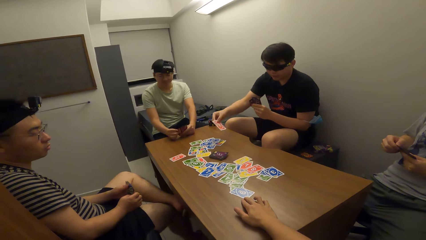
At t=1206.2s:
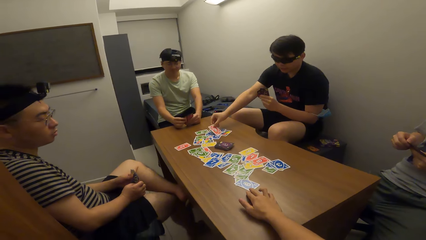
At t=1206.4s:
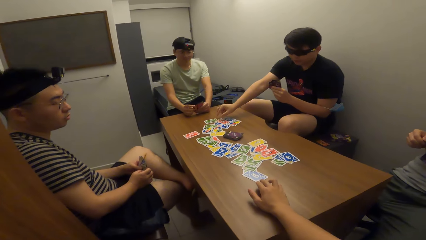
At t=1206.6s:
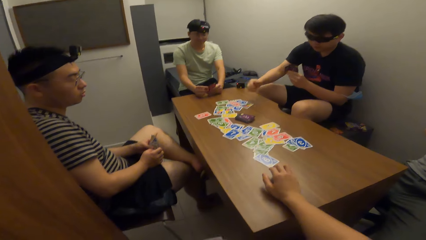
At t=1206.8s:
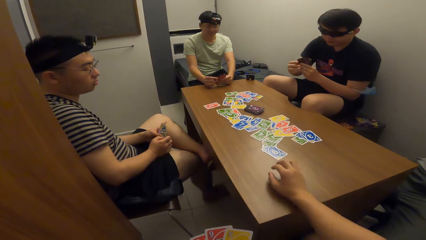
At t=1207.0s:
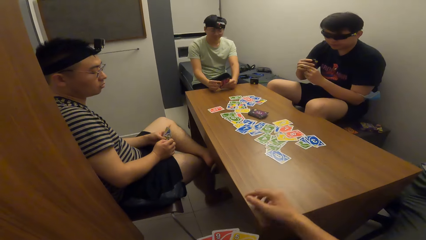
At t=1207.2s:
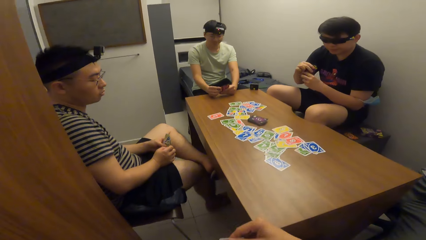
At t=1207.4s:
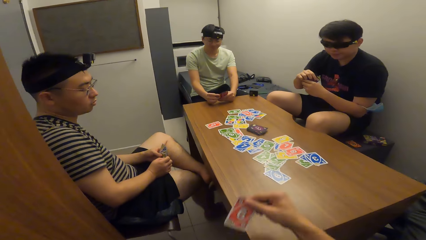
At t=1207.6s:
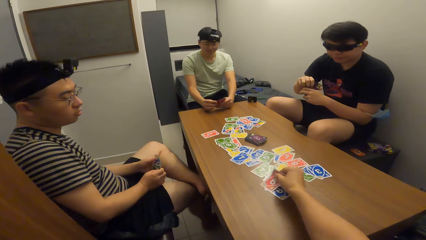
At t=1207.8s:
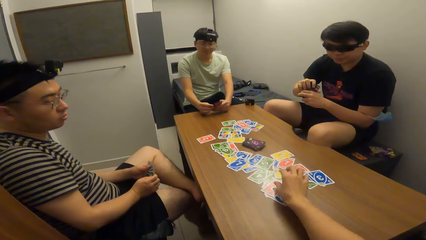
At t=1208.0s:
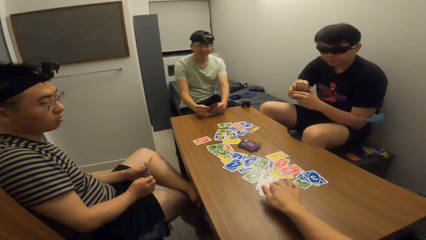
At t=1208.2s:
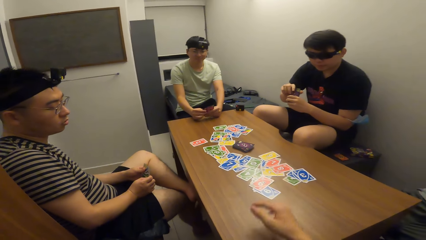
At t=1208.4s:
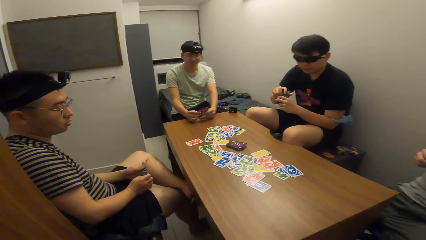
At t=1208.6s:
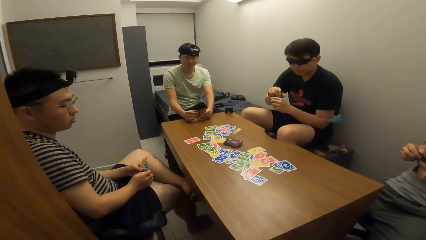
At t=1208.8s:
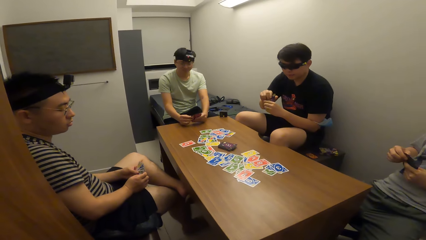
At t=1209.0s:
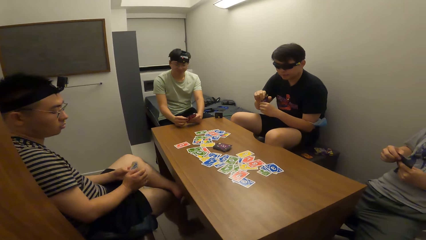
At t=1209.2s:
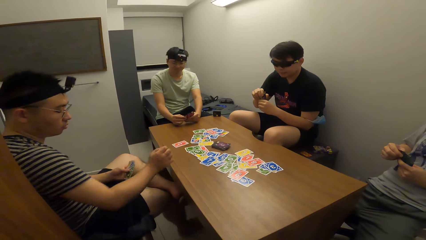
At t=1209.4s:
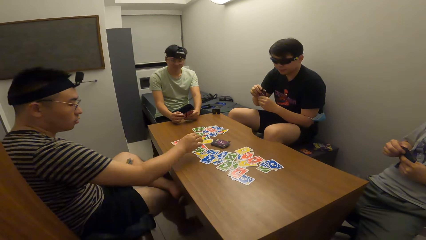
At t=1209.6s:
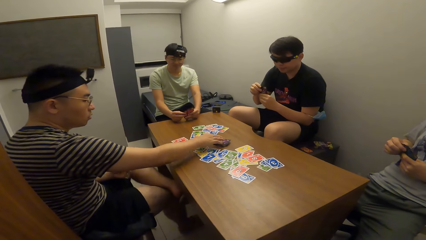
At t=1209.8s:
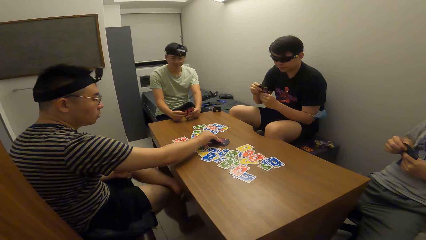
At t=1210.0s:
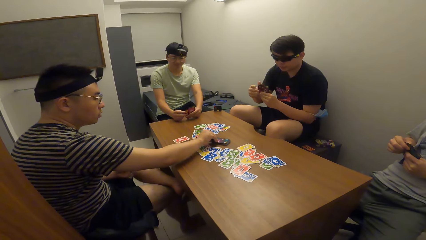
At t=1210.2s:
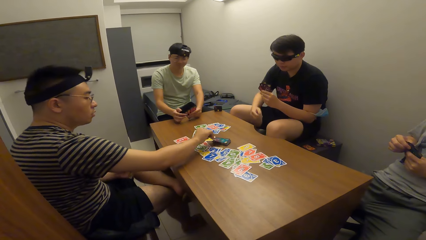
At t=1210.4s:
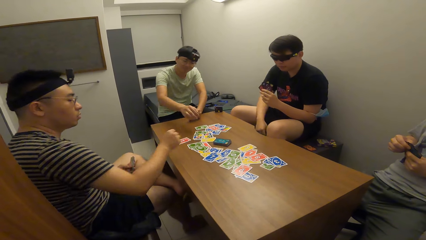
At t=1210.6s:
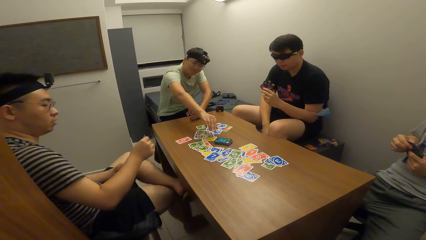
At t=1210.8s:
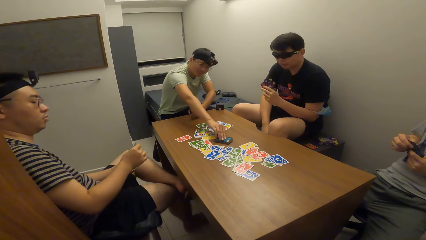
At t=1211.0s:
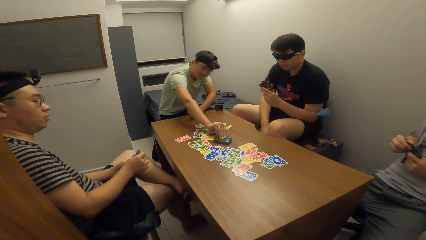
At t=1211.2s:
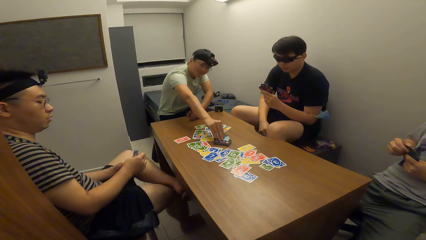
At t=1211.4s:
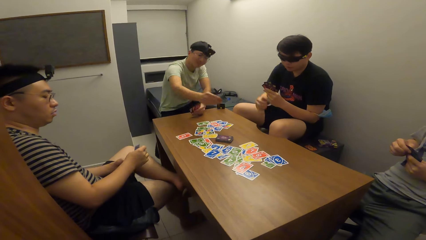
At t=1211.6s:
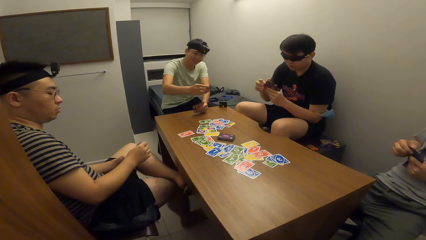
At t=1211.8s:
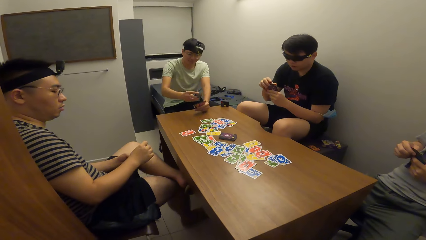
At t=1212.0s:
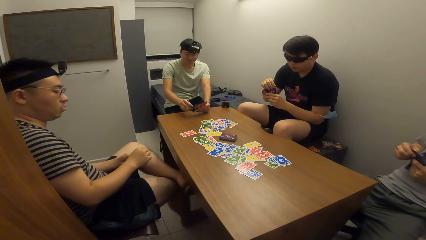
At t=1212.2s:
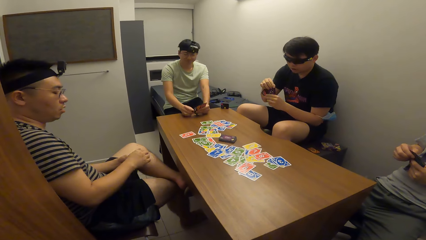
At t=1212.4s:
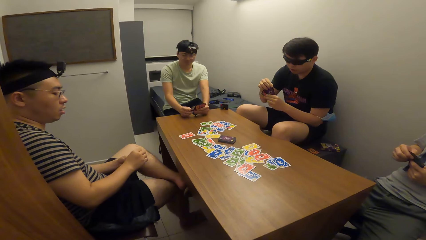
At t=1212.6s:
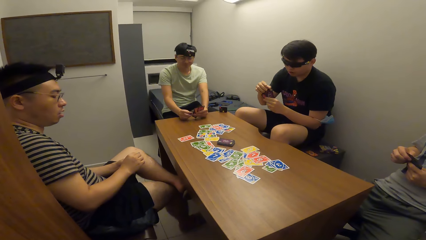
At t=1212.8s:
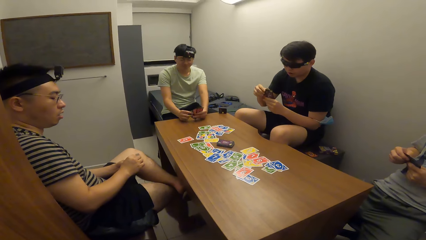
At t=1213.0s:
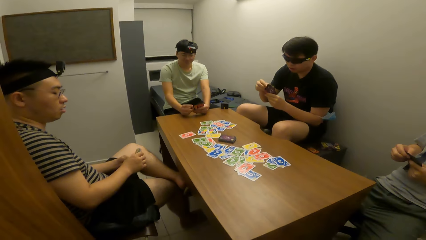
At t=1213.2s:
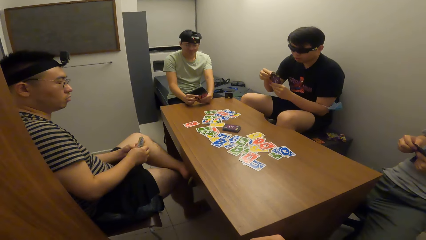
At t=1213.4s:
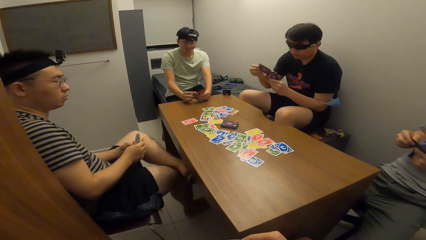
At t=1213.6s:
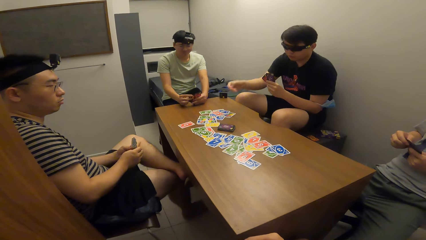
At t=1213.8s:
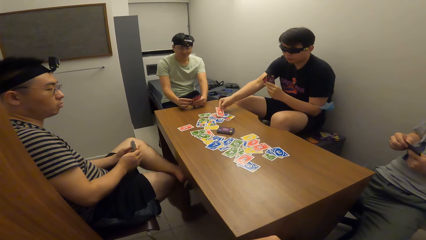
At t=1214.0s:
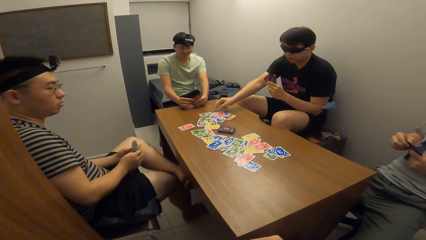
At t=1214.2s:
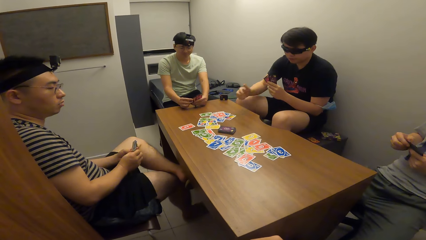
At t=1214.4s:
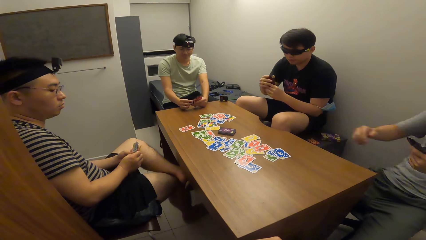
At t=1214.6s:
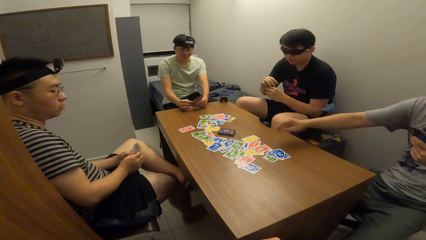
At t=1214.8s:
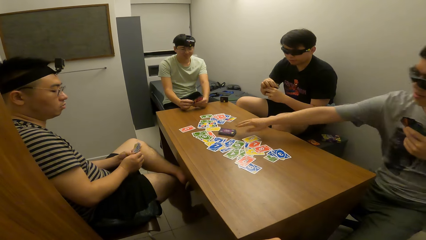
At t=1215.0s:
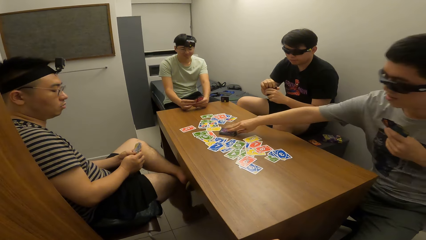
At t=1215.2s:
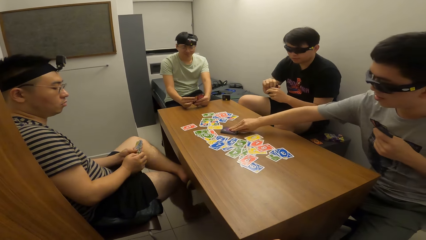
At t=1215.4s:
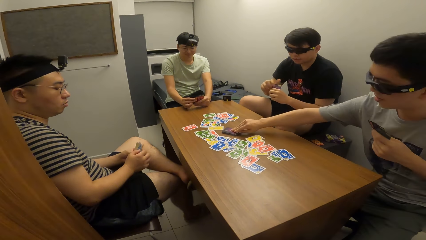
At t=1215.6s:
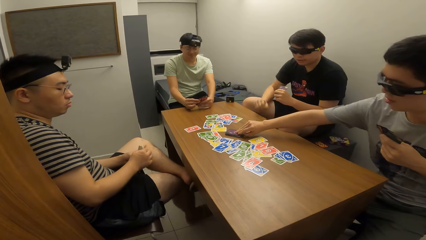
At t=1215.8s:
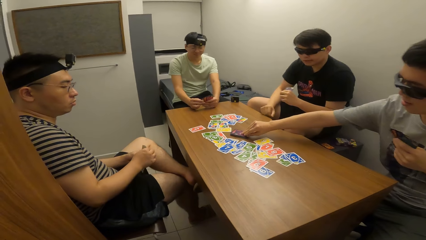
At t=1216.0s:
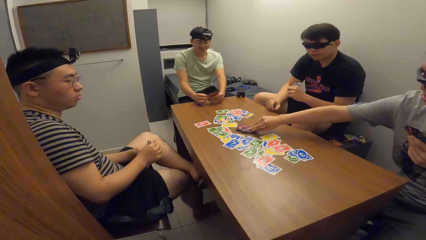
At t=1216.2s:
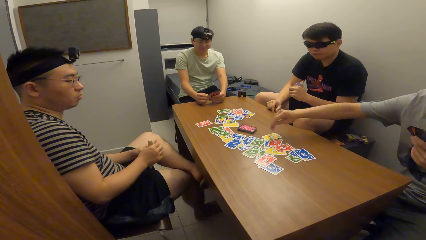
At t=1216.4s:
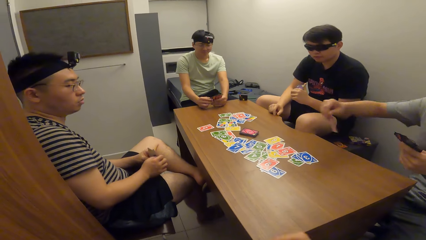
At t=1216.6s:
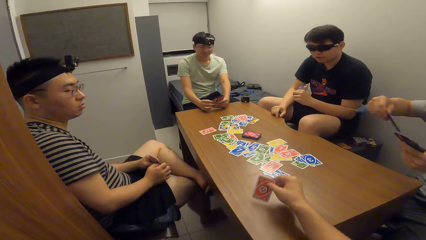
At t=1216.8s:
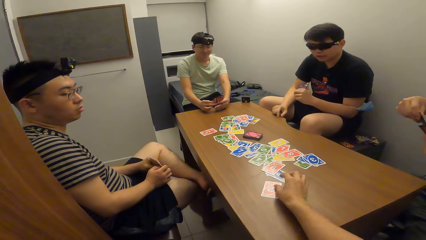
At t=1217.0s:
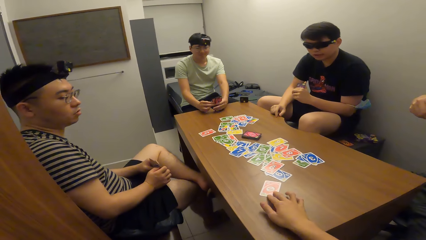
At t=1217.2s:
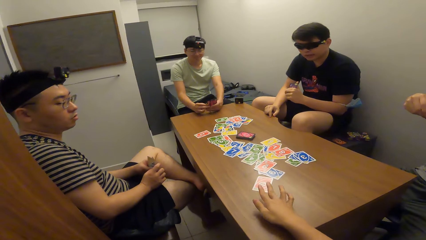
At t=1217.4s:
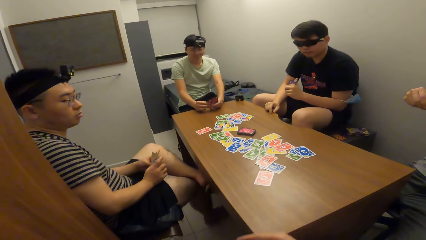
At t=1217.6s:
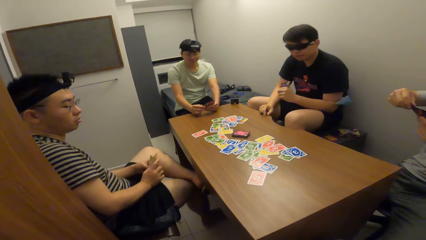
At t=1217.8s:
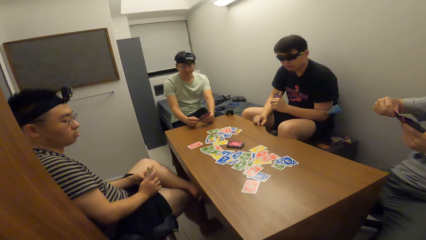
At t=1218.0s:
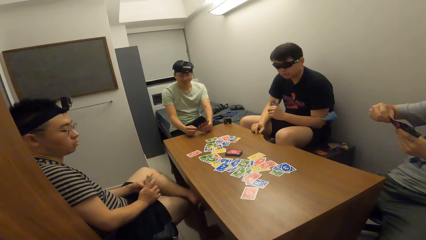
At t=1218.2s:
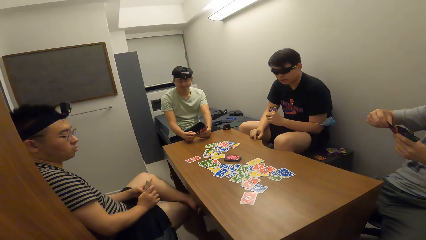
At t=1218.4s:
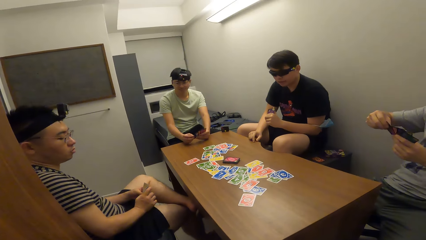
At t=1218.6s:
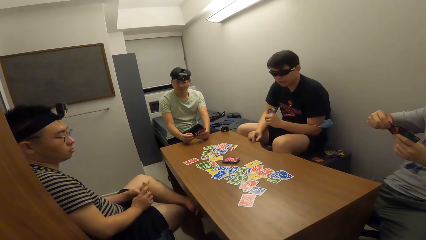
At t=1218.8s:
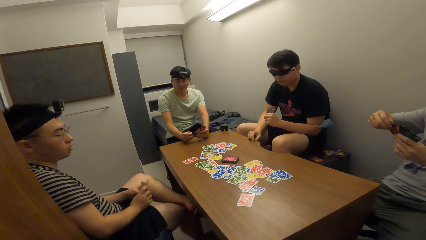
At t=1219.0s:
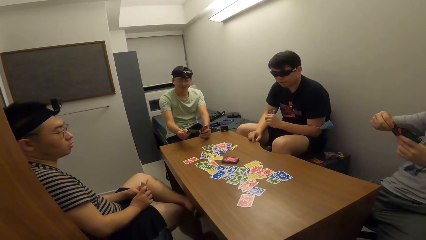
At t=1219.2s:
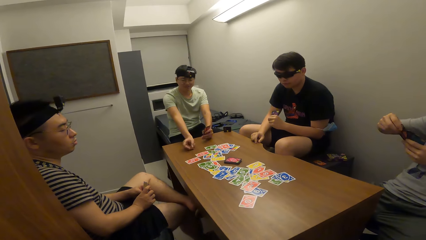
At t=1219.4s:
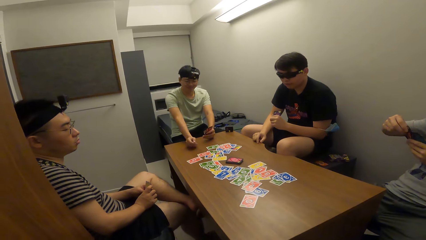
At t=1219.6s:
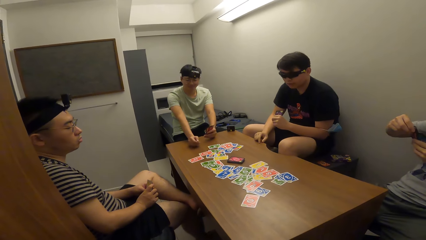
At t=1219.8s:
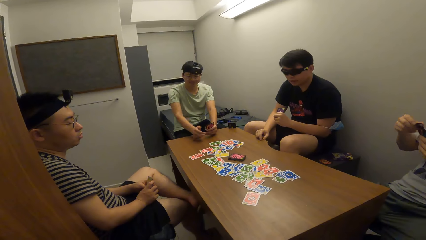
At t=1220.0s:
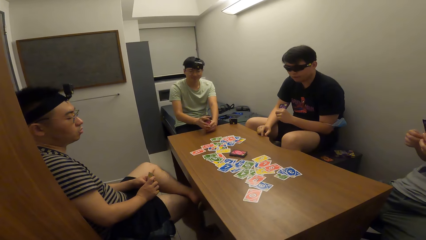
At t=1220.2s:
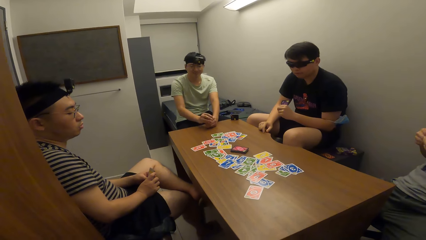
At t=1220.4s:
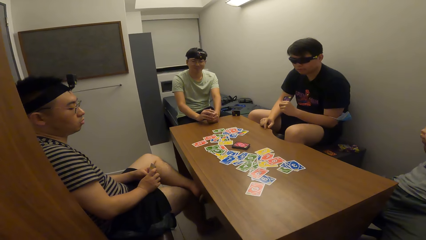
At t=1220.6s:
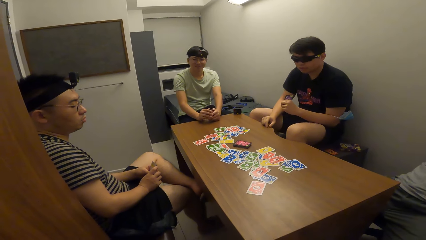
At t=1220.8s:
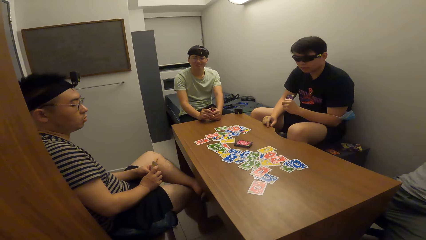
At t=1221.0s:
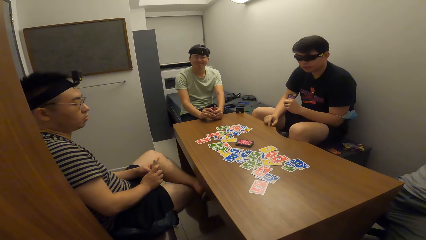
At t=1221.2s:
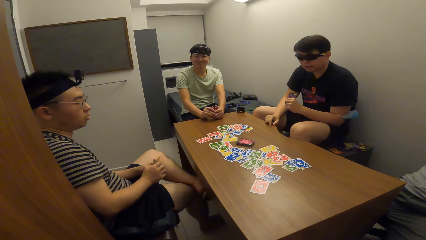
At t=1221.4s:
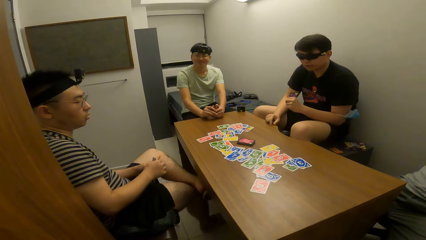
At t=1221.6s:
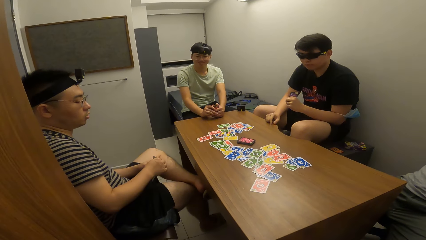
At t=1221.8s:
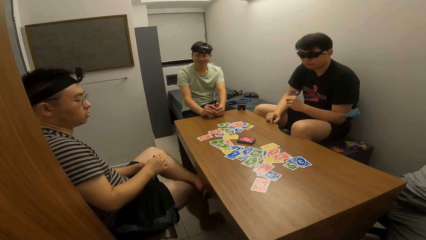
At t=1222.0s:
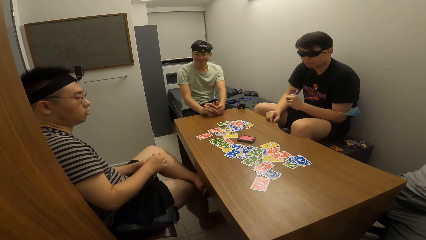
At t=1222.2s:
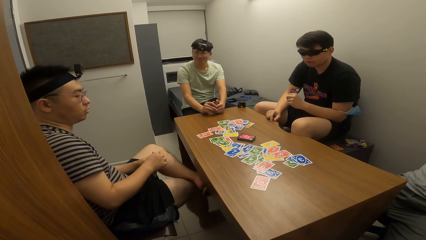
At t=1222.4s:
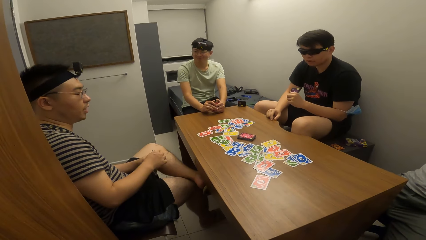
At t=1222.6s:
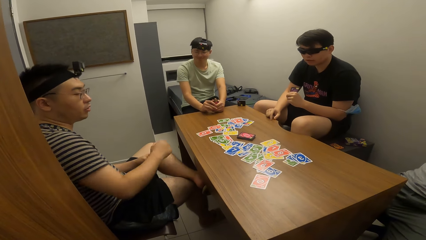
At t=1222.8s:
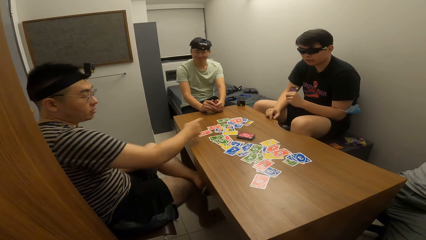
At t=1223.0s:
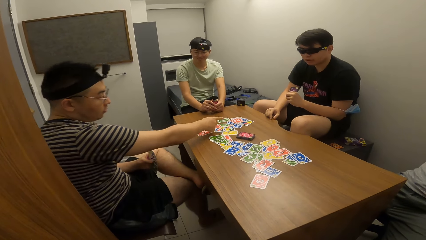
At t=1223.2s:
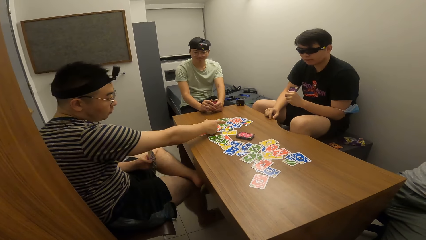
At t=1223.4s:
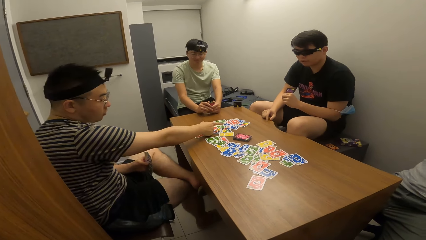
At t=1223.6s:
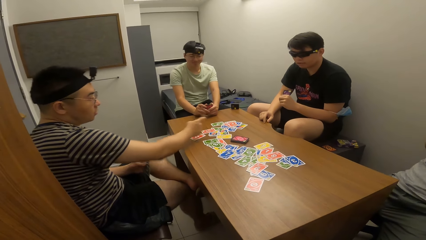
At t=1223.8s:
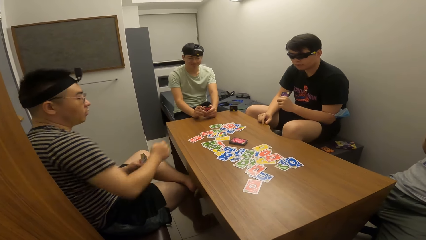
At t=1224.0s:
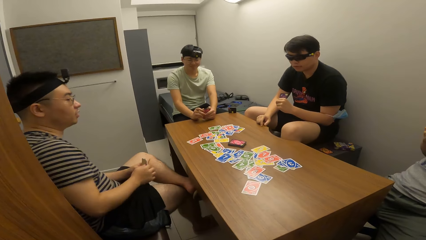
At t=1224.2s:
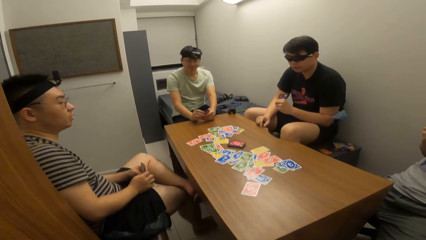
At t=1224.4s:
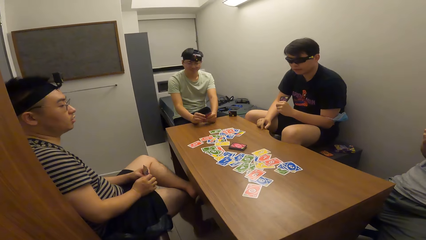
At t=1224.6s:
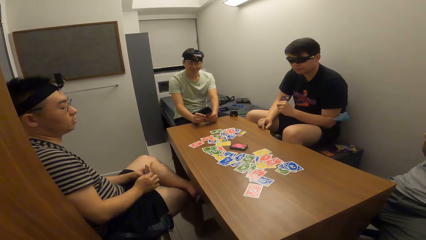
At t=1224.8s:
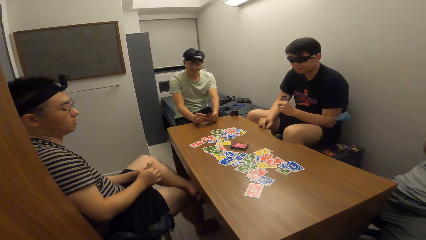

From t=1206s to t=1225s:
A man drops the playing card on the table with his right hand. The camera wearer drops the playing card on the table with his right hand. Another man picks up the playing card on the table with his right hand. A third man picks up the playing card on the table with his right hand. The first man drops the playing card on the table with his right hand. A fourth man picks up the playing card on the table with his right hand. The camera wearer drops the playing card on the table with his right hand. The third man drops the playing card on the table with his right hand. The second man points at the cards on the table.
